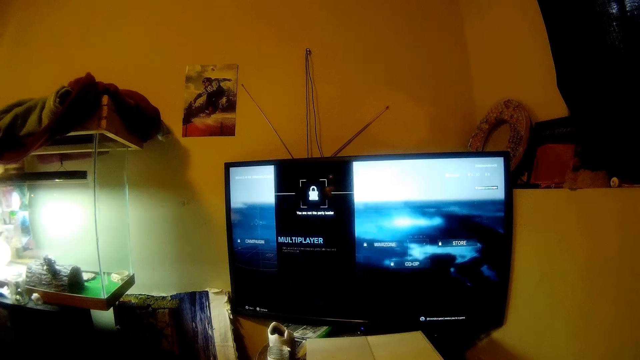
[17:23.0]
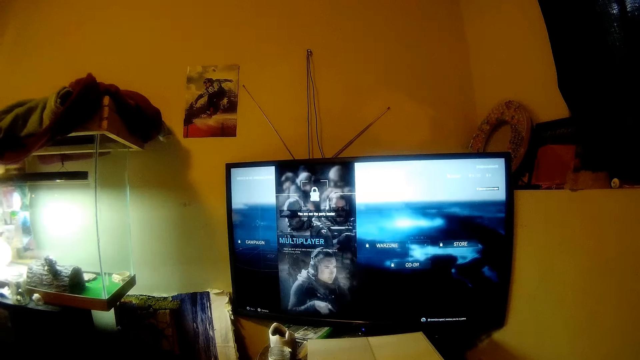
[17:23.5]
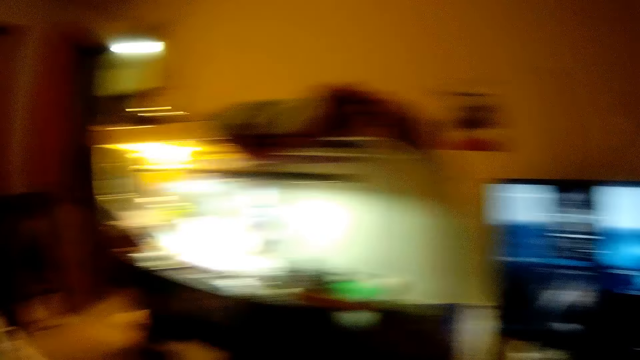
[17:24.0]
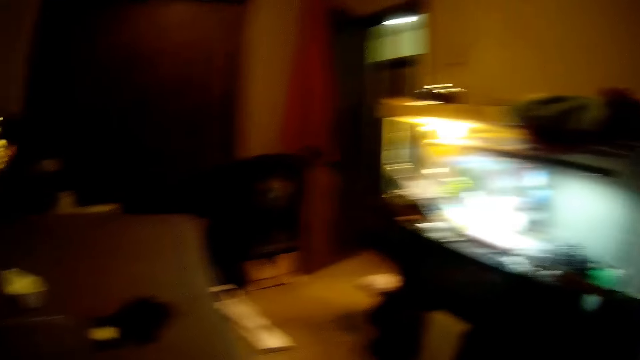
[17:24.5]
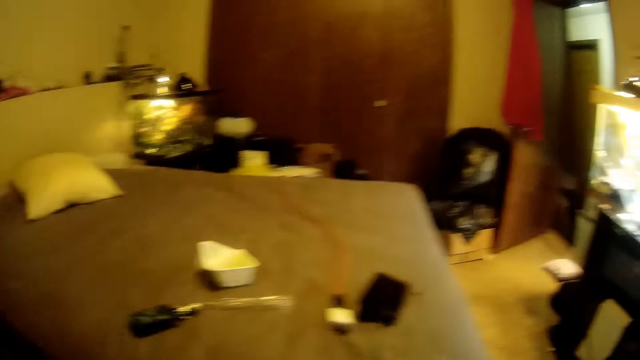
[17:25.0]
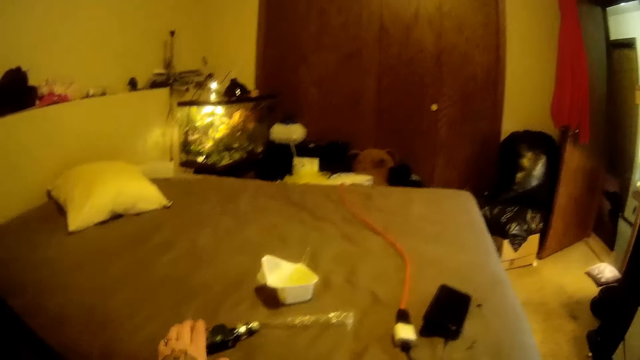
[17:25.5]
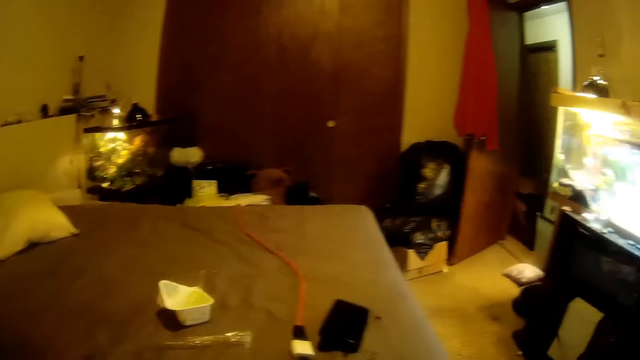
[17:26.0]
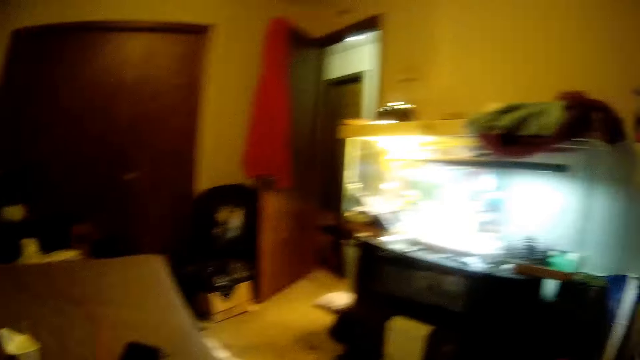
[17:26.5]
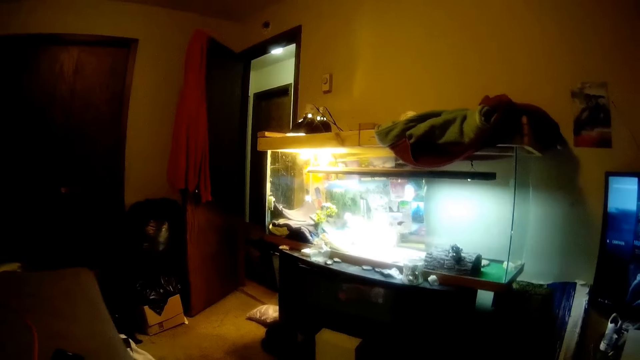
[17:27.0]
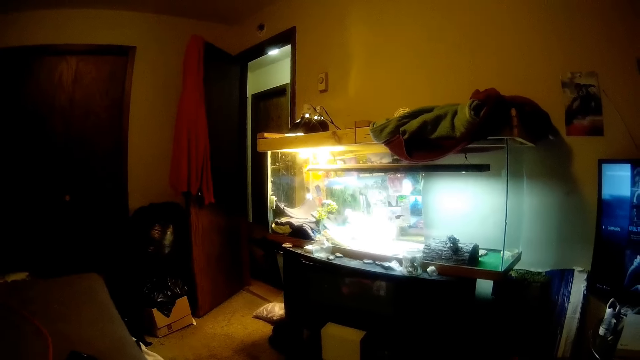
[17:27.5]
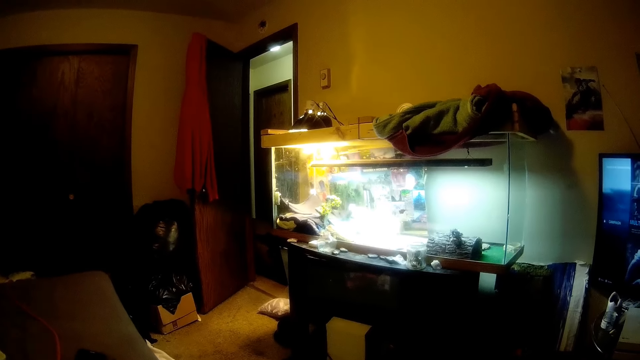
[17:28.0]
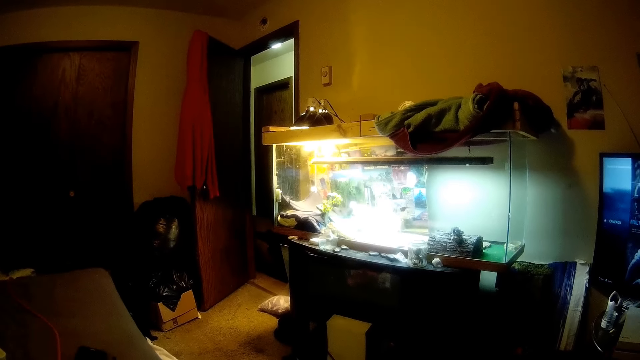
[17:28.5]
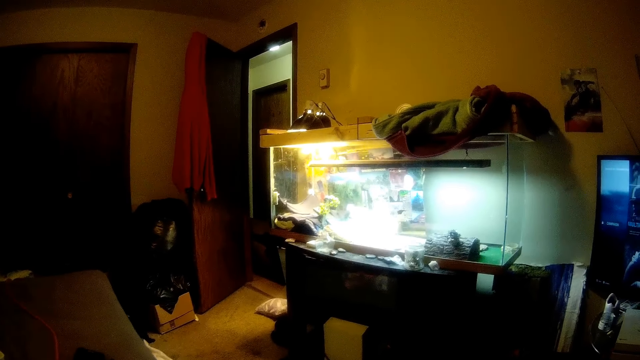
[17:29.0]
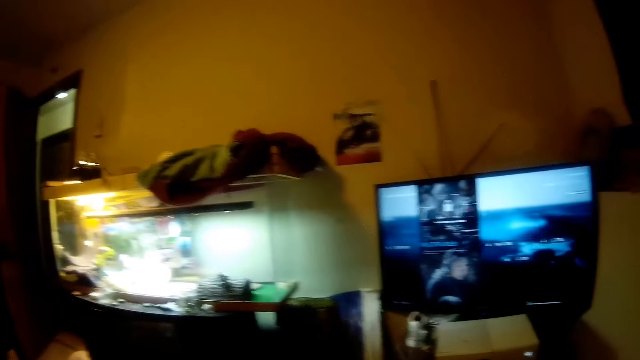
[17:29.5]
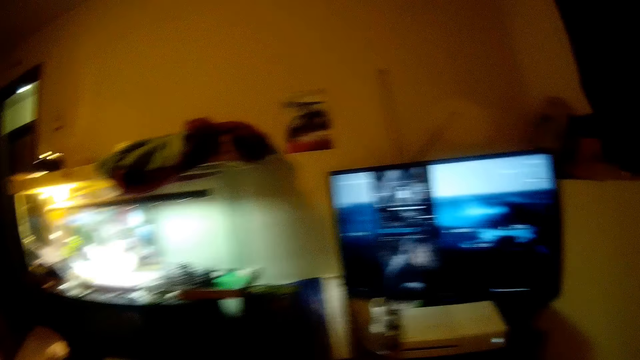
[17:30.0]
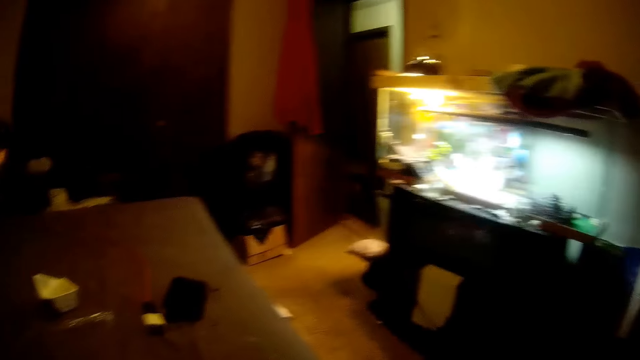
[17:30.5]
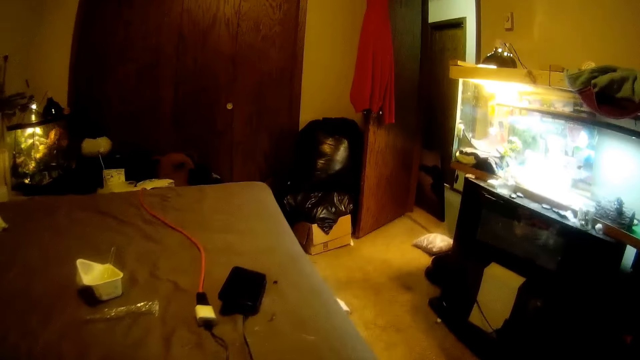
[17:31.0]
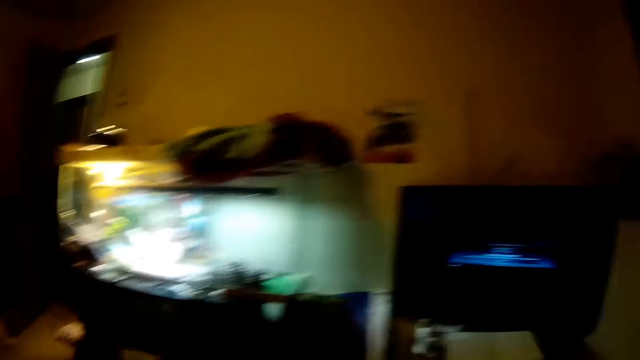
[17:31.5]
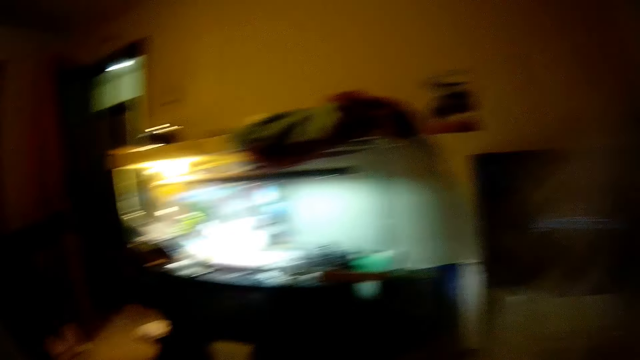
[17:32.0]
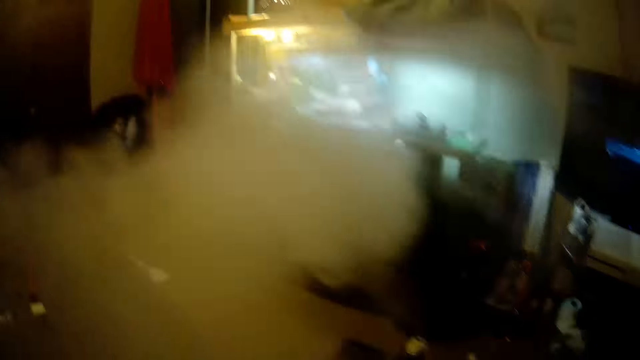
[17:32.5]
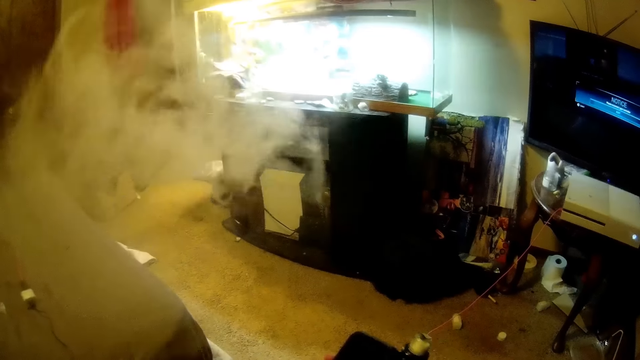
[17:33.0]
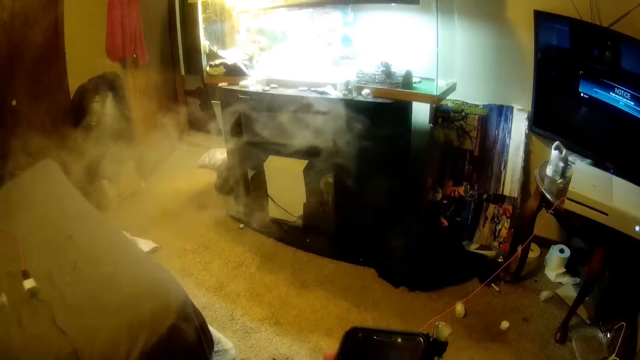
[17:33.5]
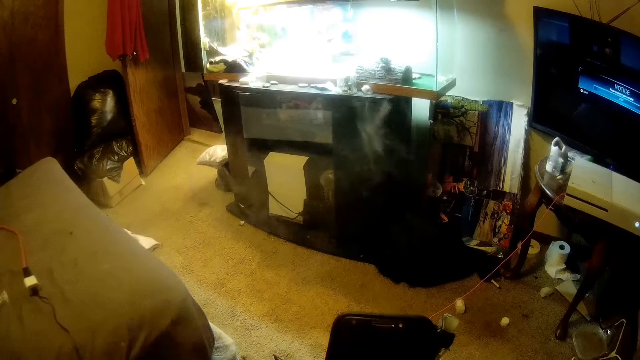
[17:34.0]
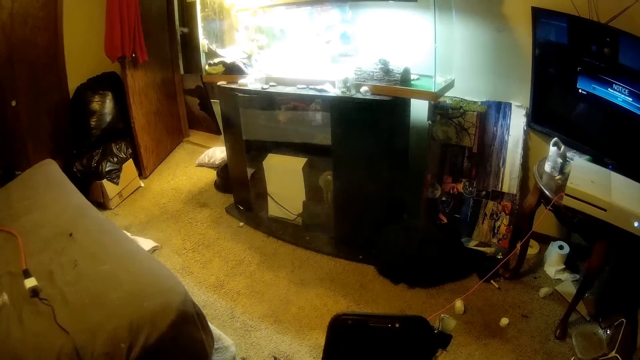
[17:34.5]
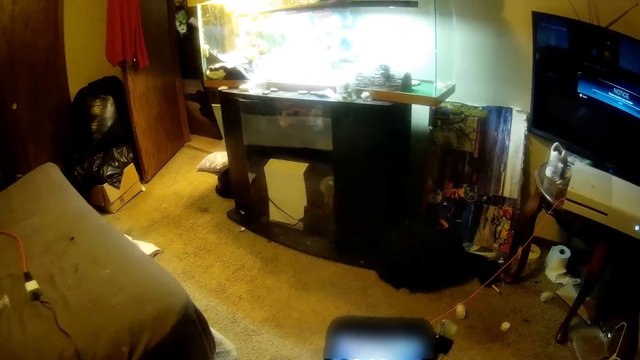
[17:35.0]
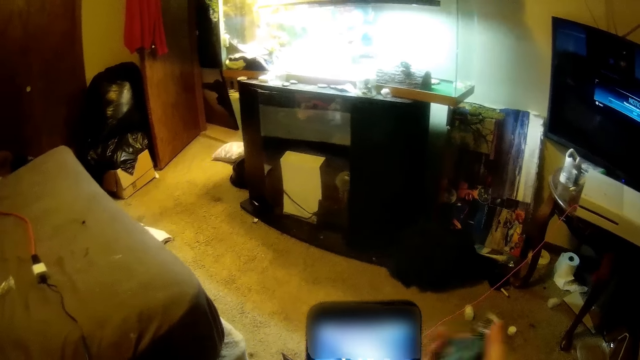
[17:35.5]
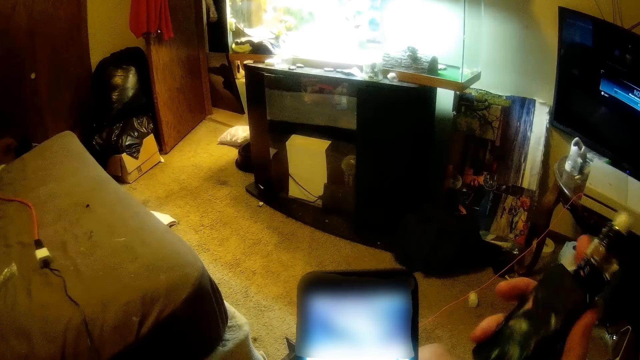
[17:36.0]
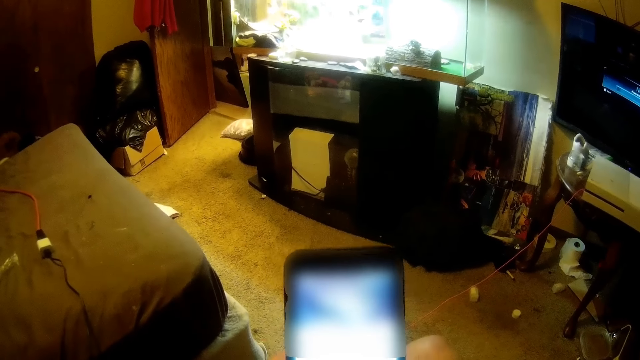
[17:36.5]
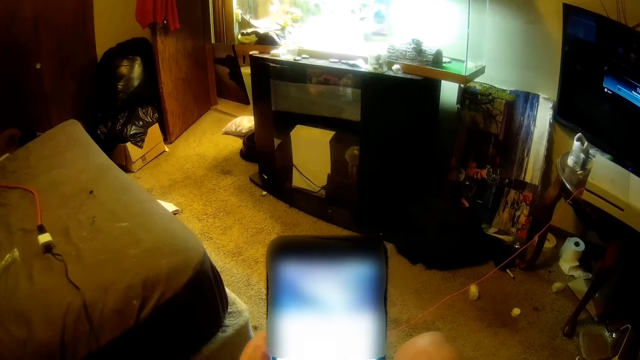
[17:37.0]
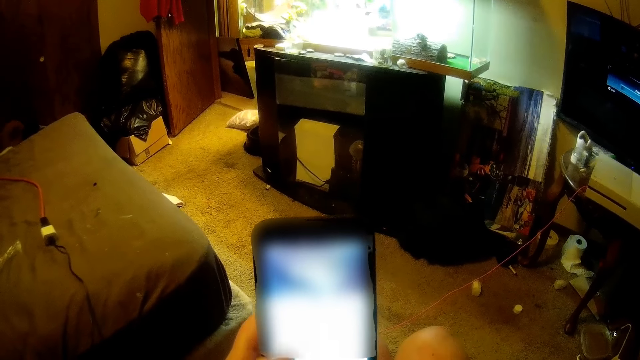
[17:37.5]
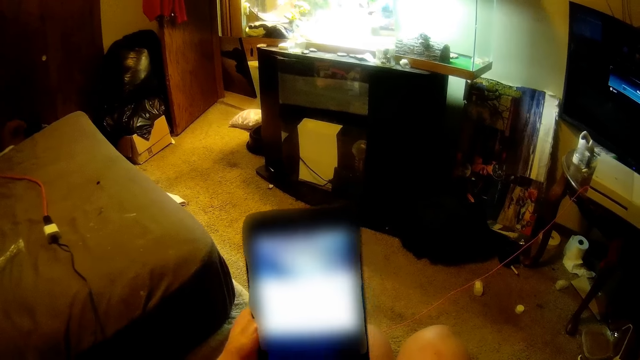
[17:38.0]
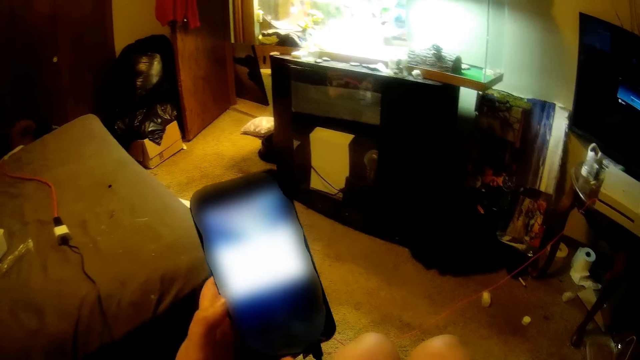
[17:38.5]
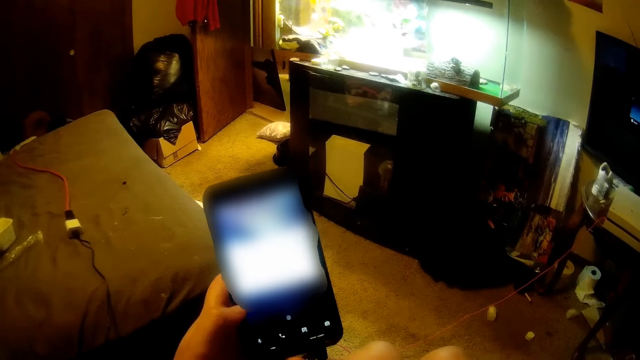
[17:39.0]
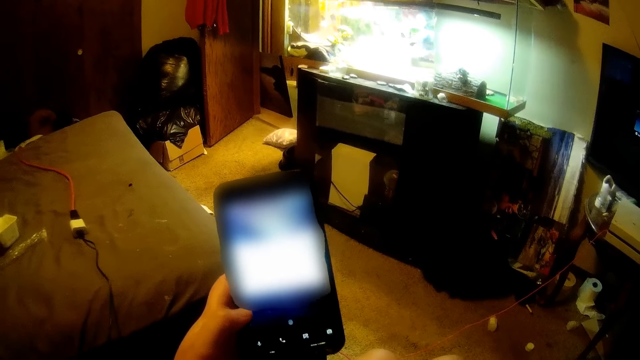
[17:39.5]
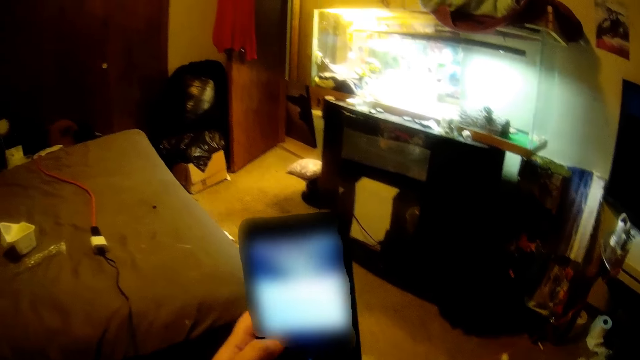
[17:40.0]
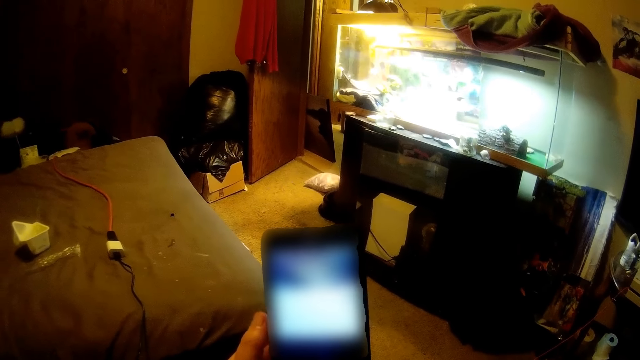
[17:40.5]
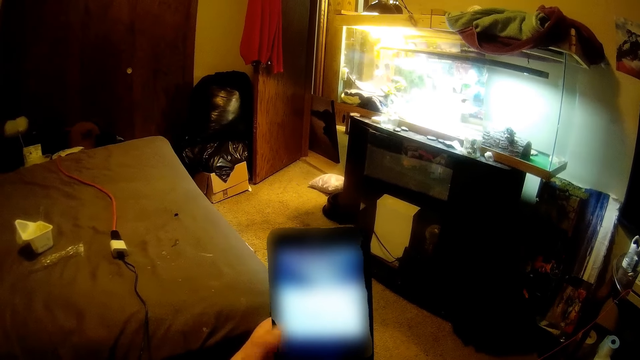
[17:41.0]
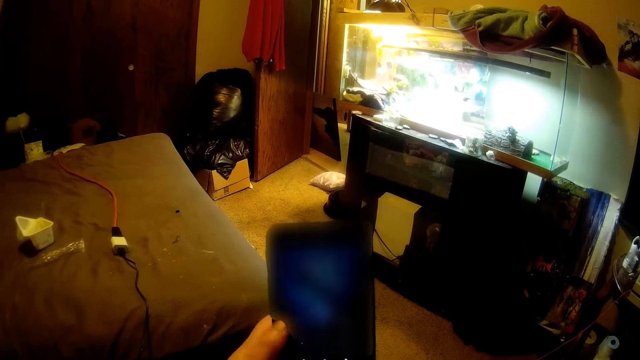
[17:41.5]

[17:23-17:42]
The camera wearer looks around. He picks up the vapes or a bottle of something from a bed with his left hand. He looks around. He exhales the vapes. He looks around. He operates a phone with his hand. He inhales the vapes with his mouth. He lifts the bottle of something. He operates the phone.

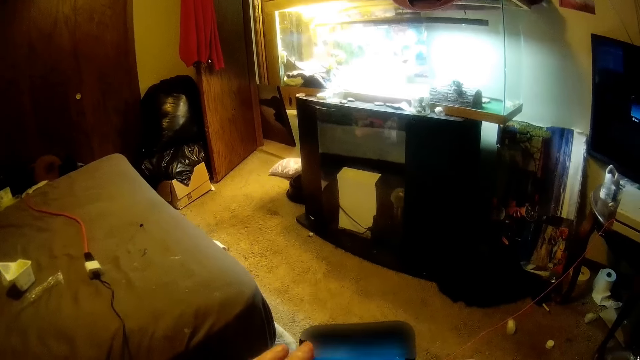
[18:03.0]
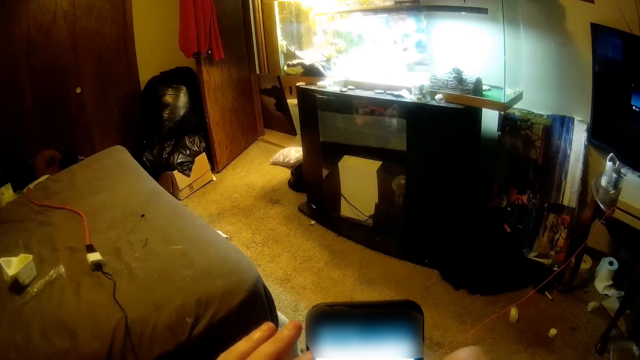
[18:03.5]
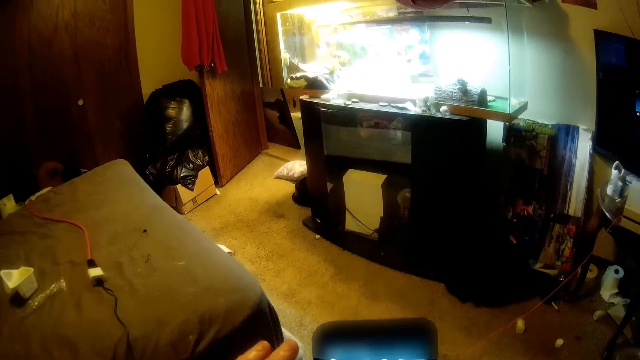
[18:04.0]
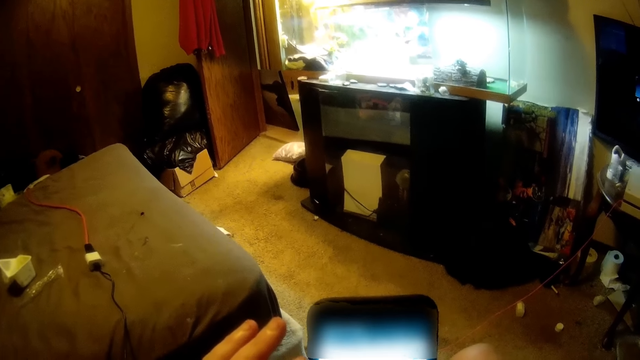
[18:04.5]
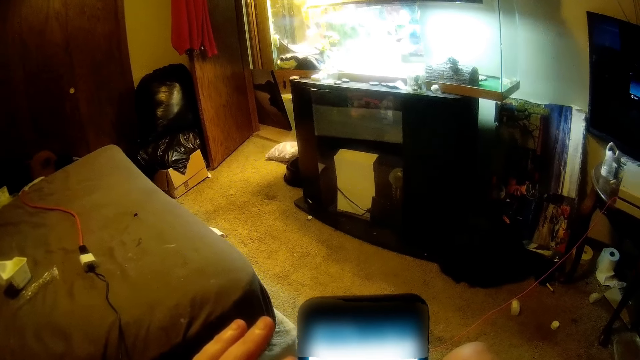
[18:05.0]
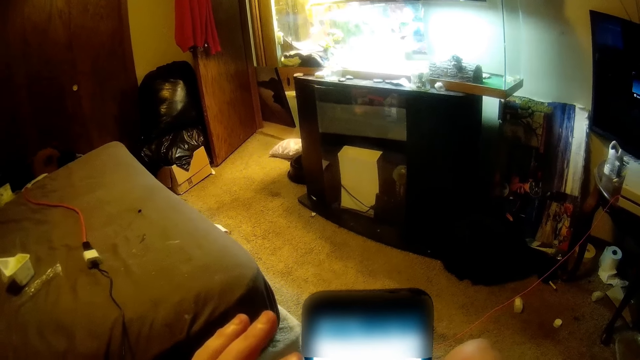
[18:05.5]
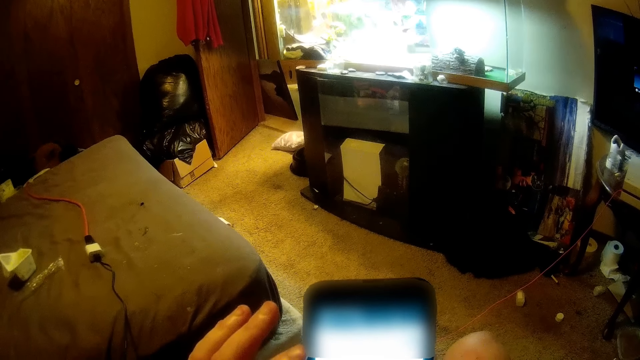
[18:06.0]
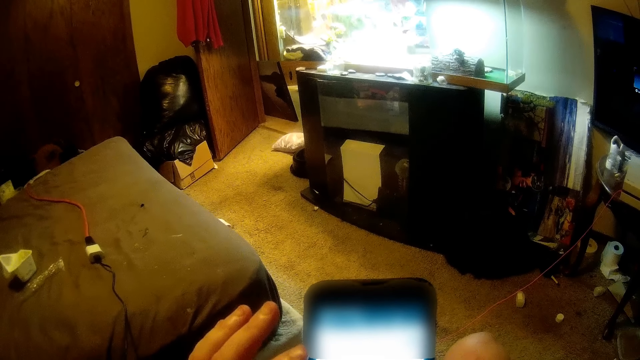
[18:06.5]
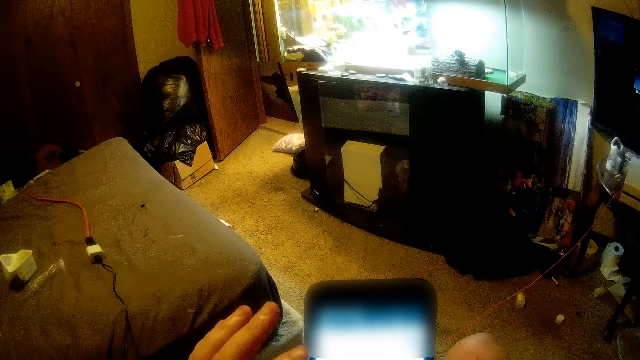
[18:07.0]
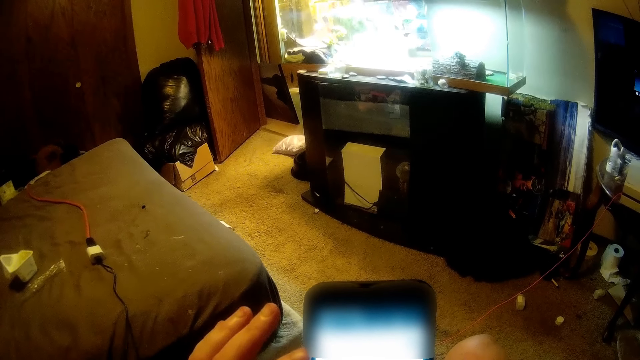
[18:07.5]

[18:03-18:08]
The camera wearer operates the phone.
